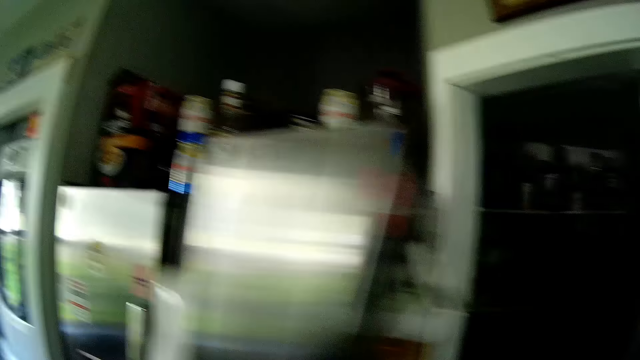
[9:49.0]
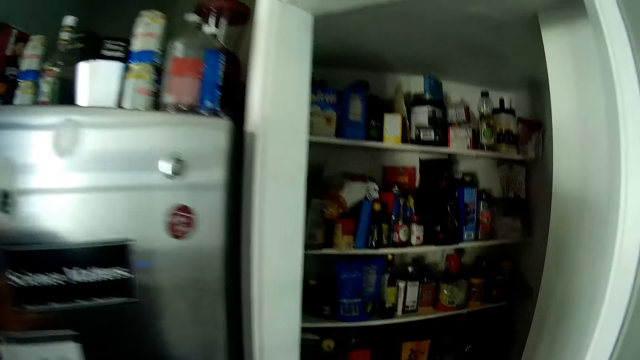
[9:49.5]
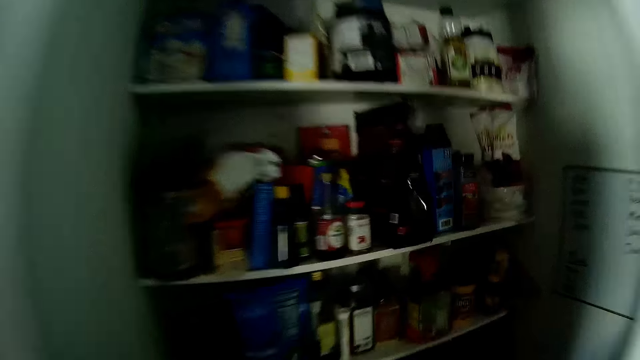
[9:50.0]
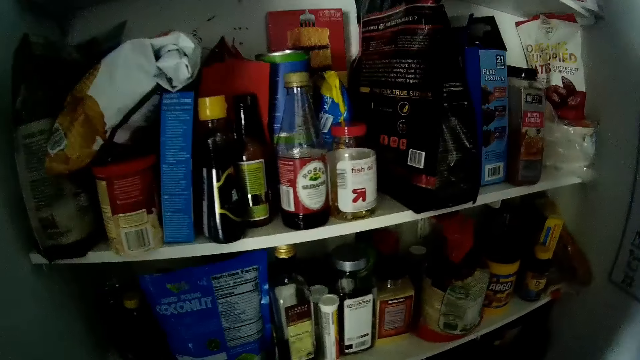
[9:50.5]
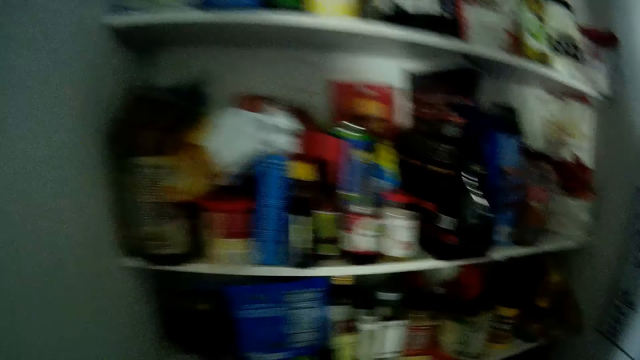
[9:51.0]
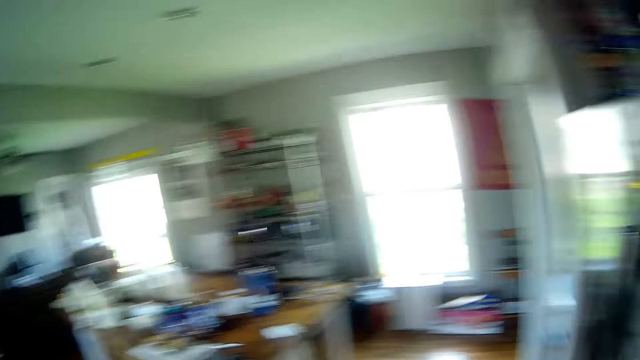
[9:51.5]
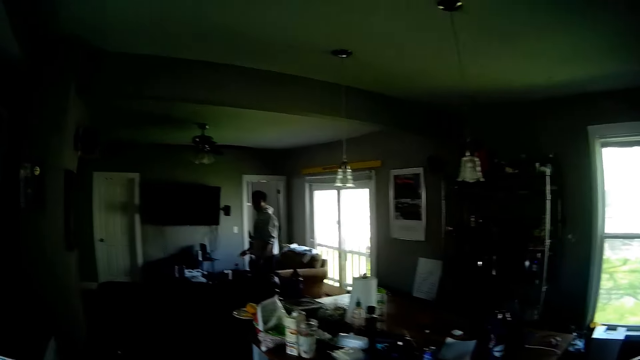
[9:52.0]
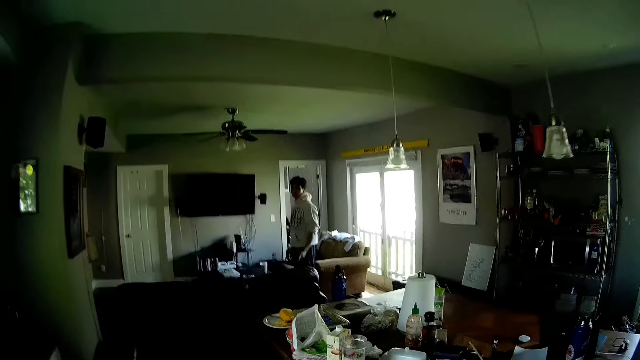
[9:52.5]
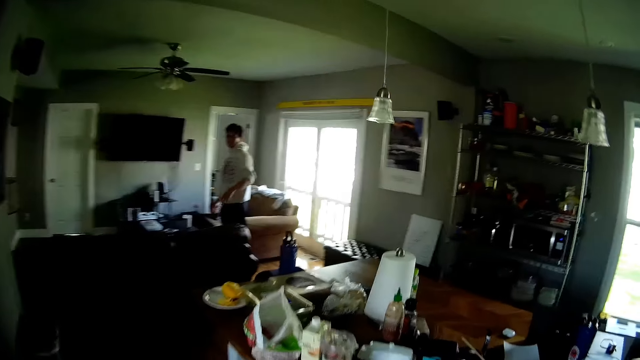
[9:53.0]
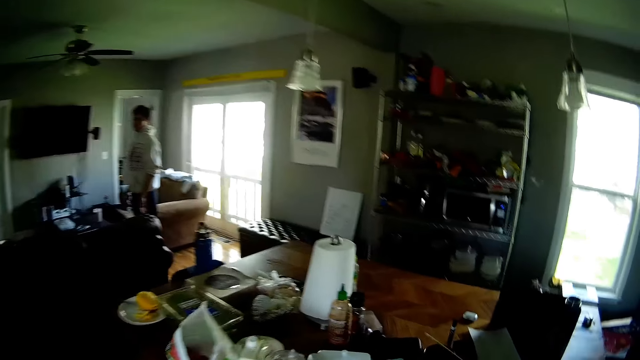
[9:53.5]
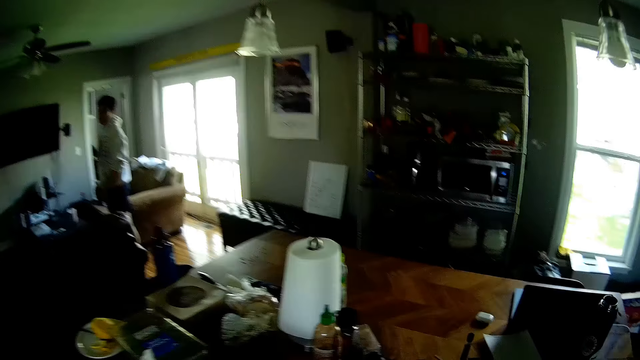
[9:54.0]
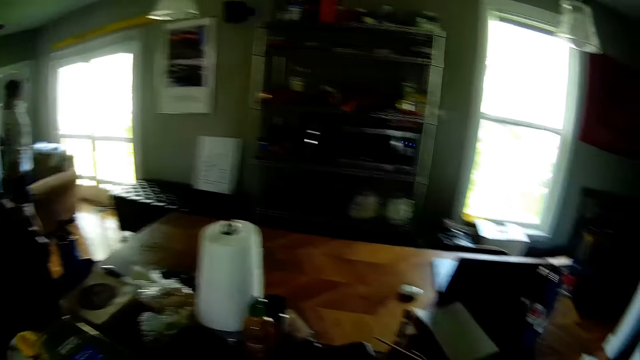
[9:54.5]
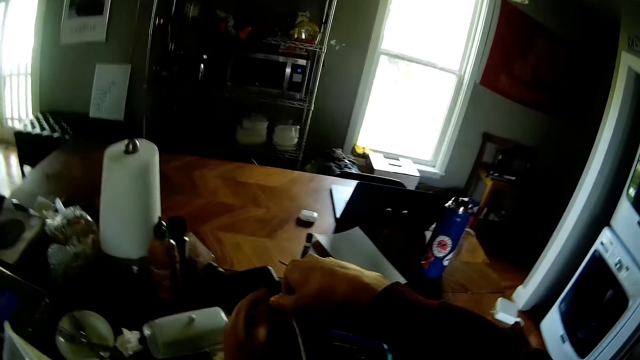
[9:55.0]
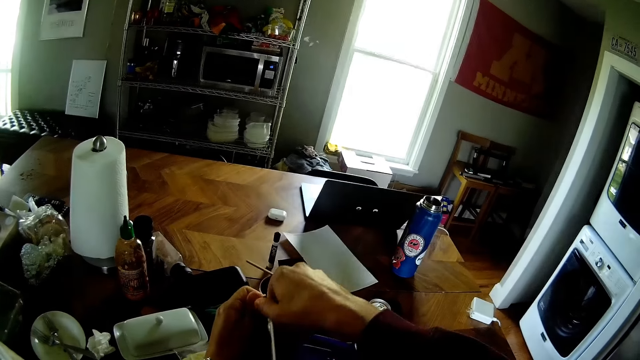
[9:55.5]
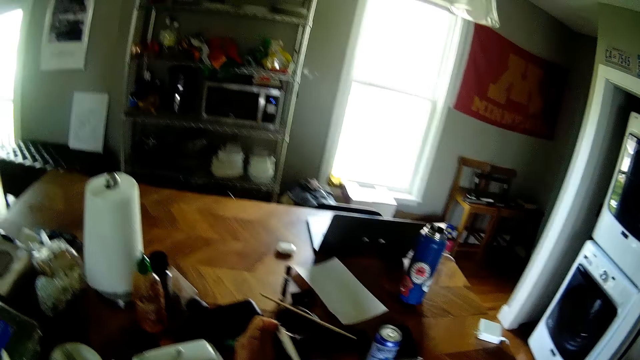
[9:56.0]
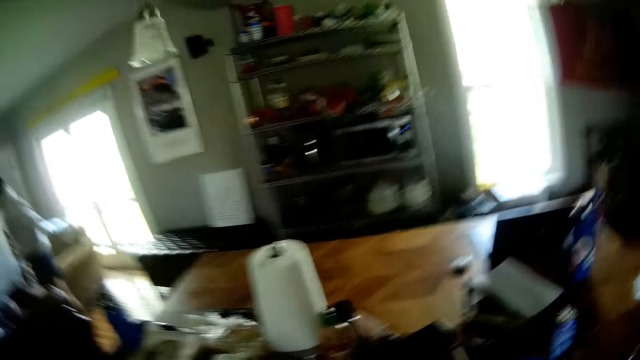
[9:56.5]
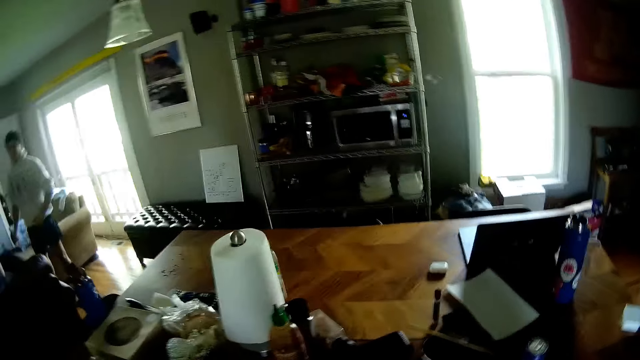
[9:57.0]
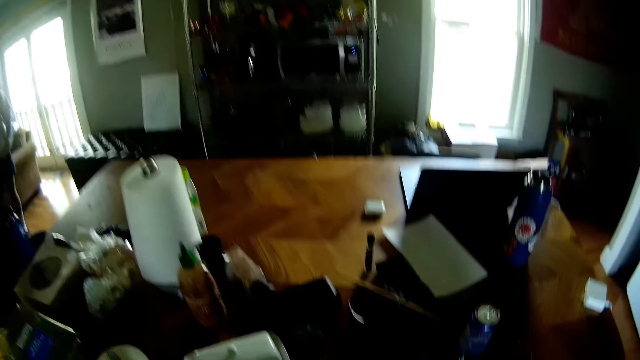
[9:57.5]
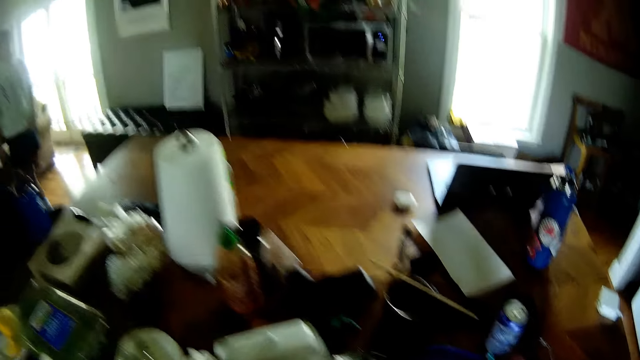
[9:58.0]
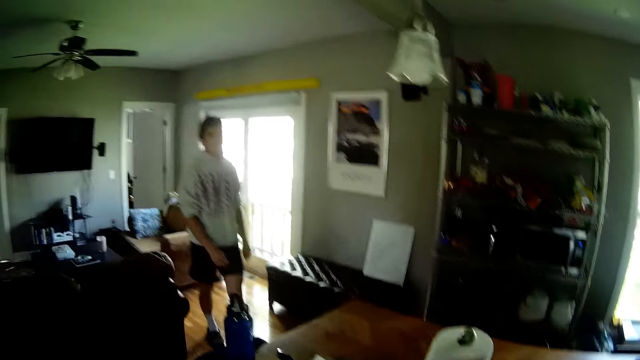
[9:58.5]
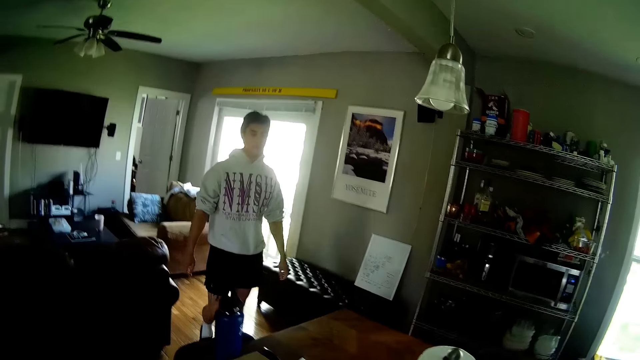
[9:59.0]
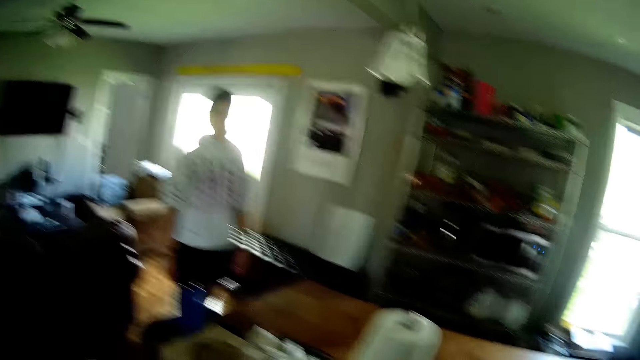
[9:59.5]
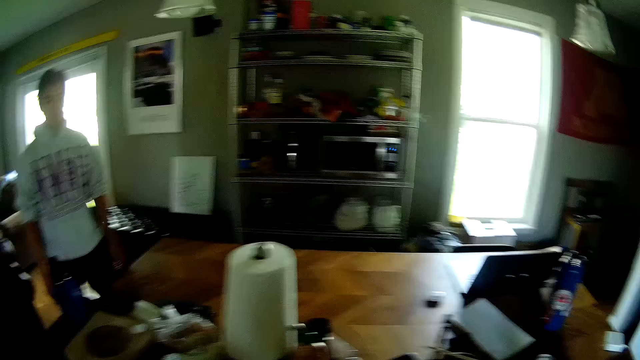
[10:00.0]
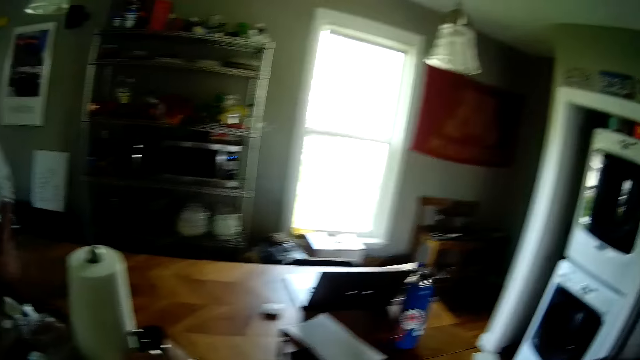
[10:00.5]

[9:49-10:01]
The camera wearer closes the fridge door with his left hand. He talks to a man and walks around. The man talks to the camera wearer. The camera wearer opens a plastic or paper bag on the table in the dining room with both hands. He talks to the man.

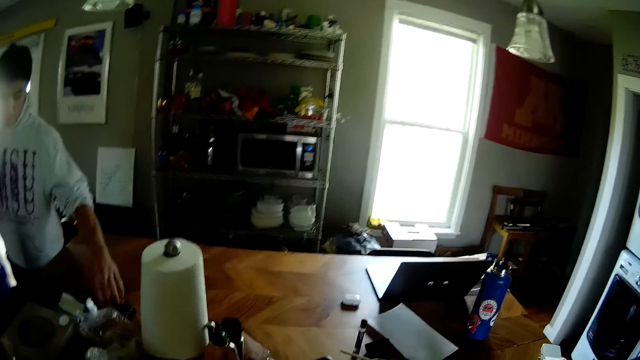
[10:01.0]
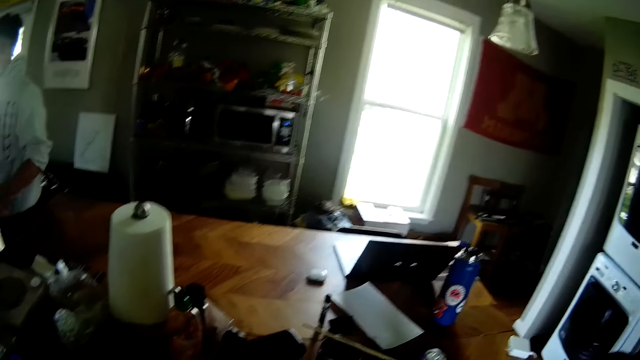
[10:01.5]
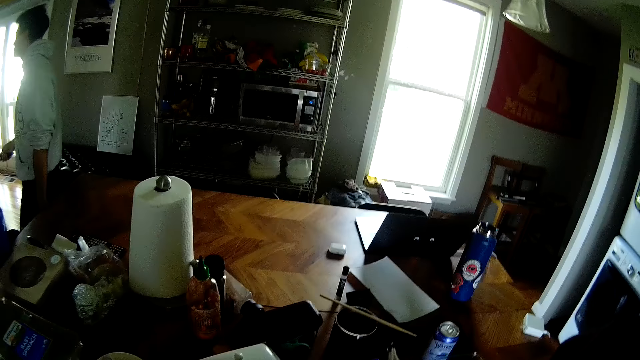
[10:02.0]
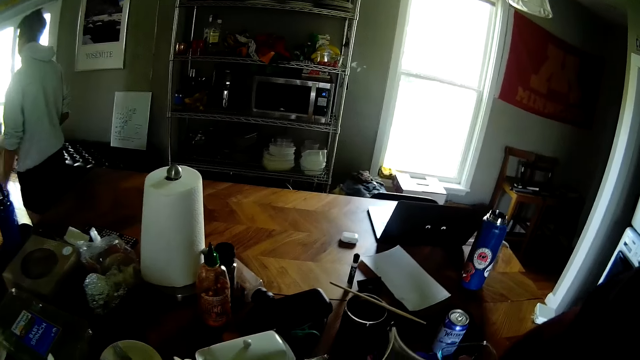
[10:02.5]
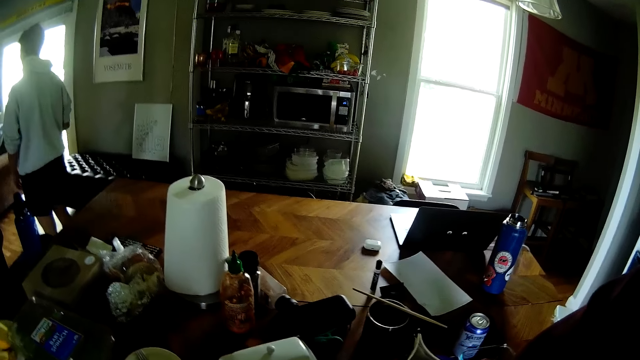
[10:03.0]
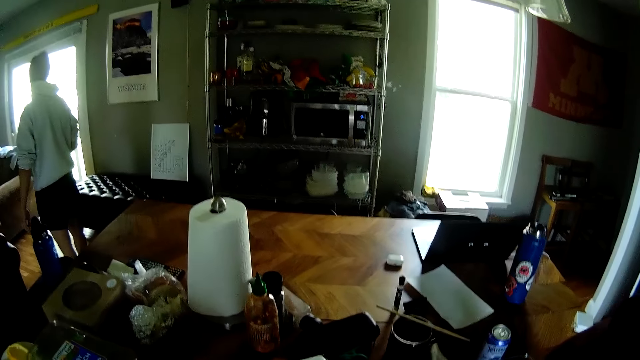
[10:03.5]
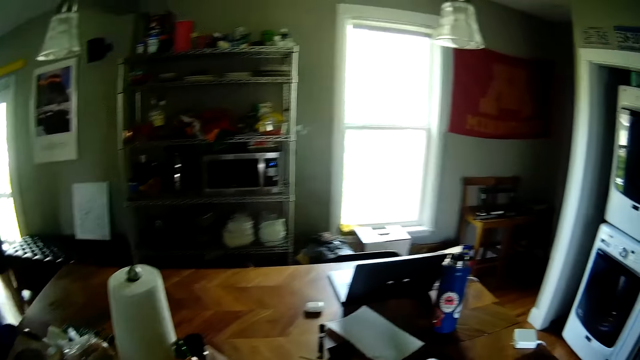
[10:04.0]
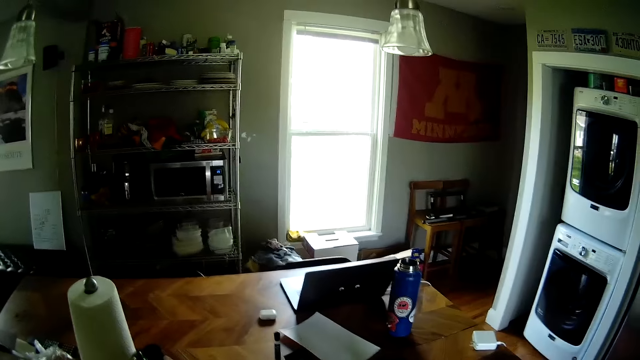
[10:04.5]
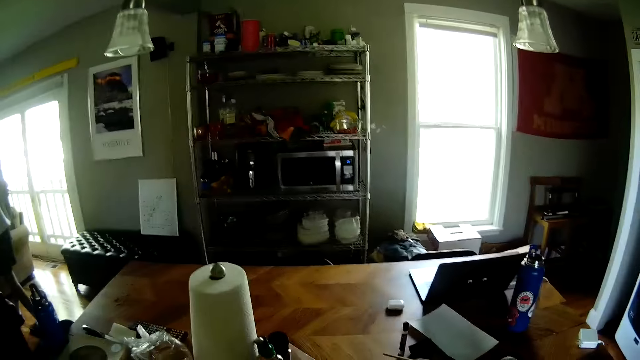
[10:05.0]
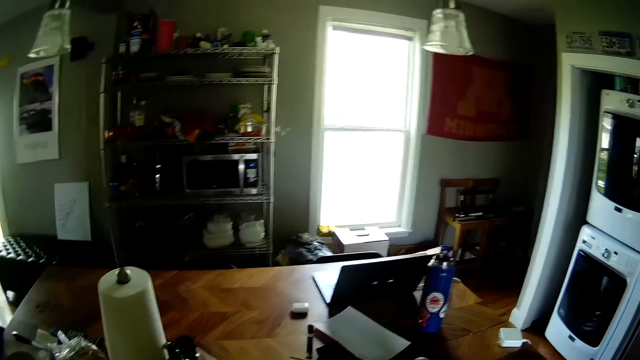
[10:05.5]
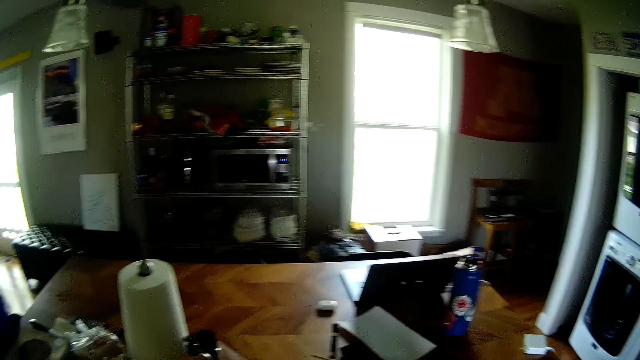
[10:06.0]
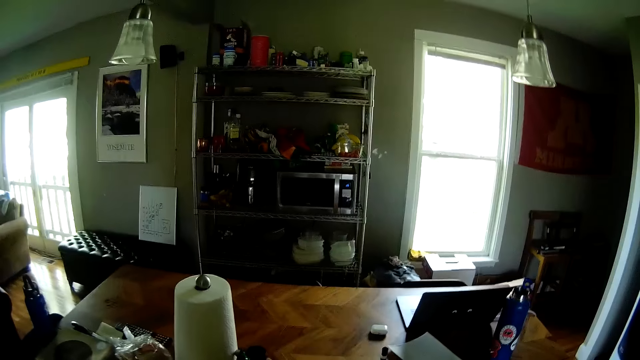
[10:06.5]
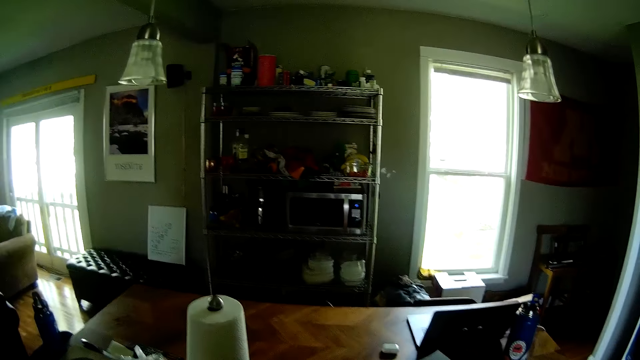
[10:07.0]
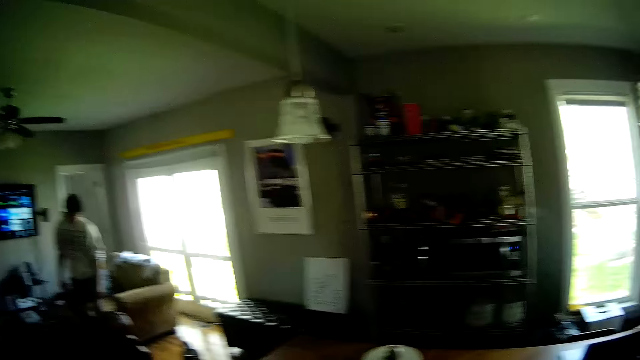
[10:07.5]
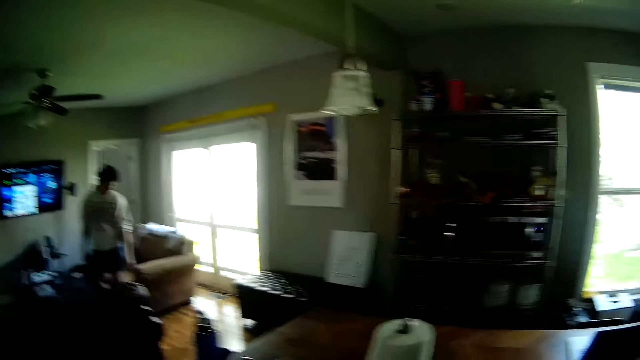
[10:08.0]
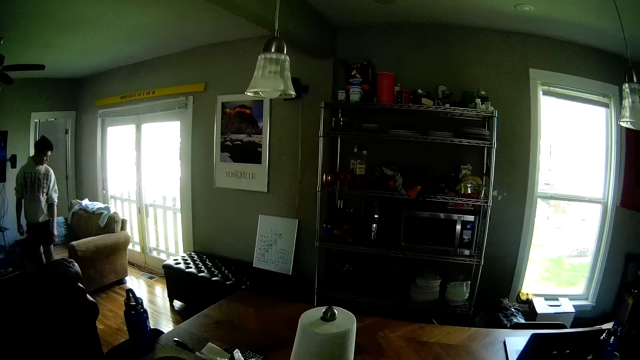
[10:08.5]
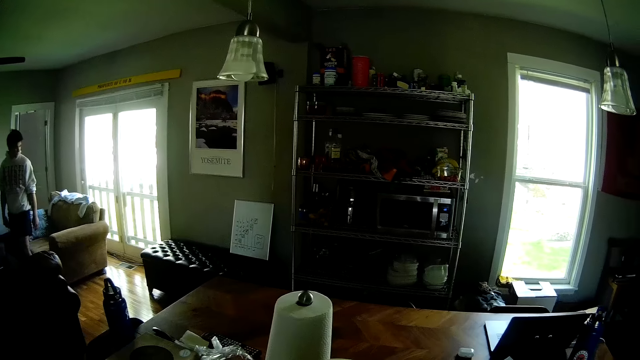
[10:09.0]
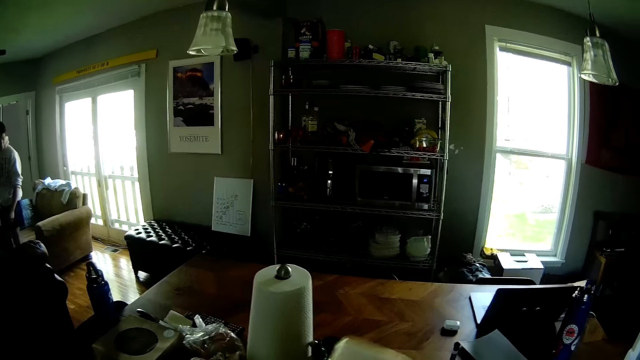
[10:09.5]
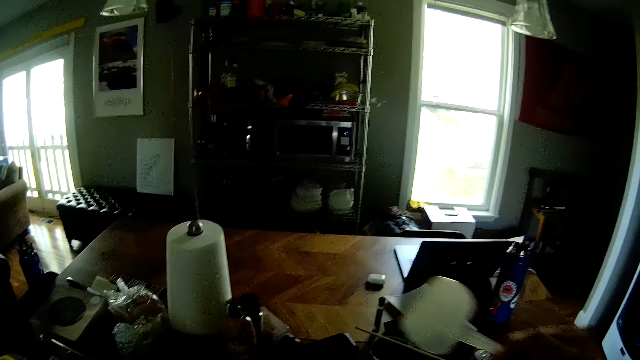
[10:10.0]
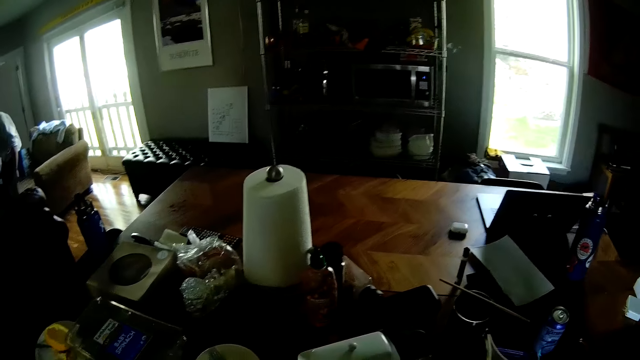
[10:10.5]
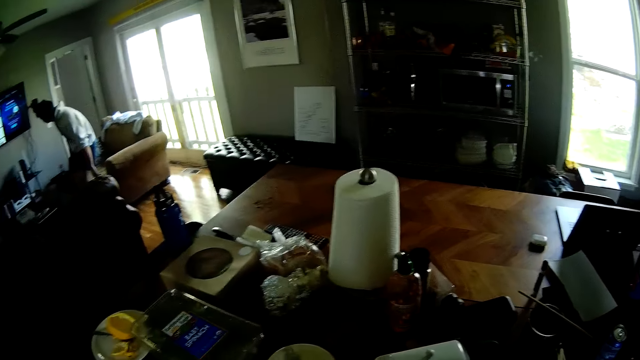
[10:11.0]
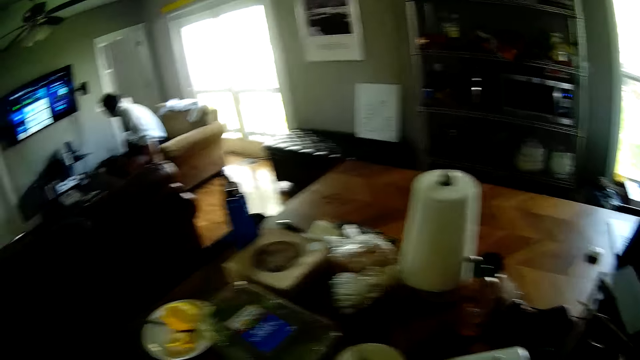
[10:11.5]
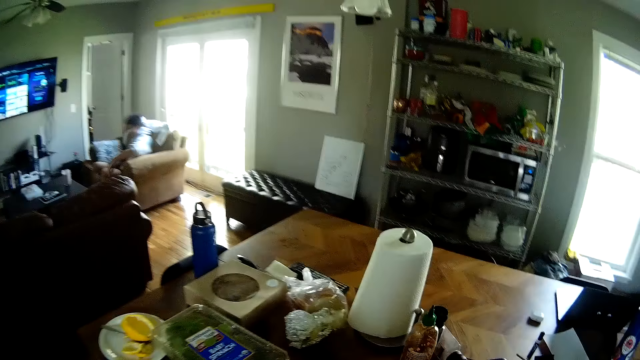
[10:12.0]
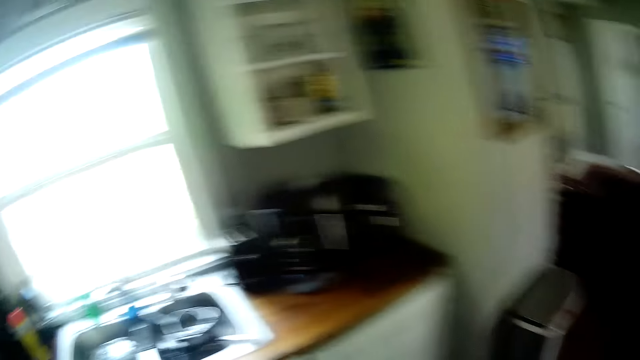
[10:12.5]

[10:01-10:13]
The man picks up a television remote control on the table in the dining room with his left hand. The man talks to the camera wearer. The camera wearer talks to the man. The man talks to the camera wearer. The camera wearer holds a measuring cup with his left hand. The man sits on the couch in the living room.
